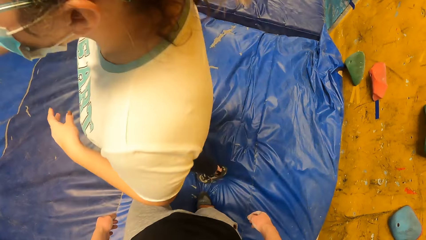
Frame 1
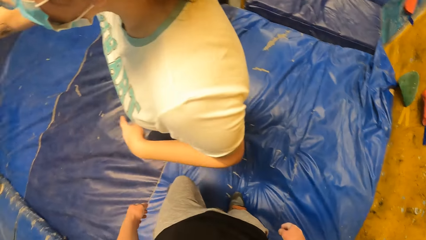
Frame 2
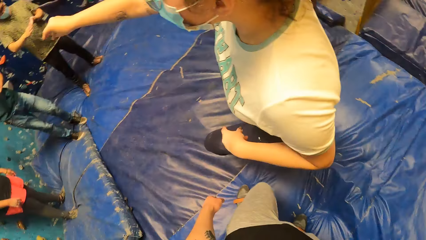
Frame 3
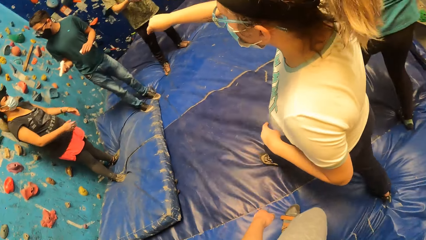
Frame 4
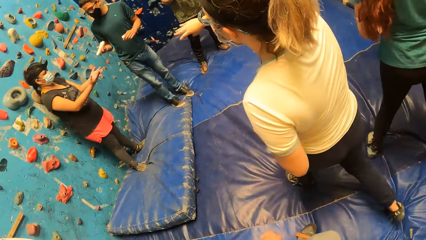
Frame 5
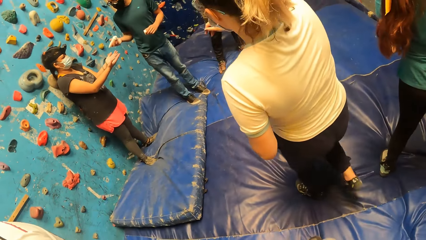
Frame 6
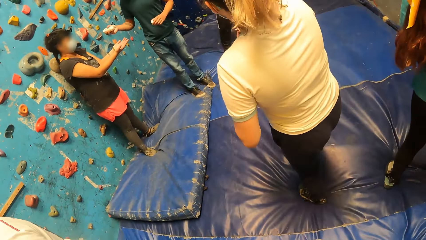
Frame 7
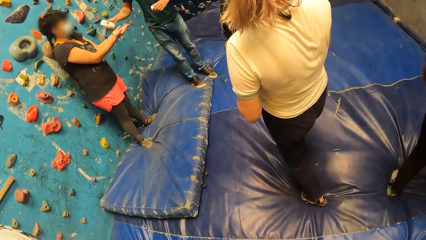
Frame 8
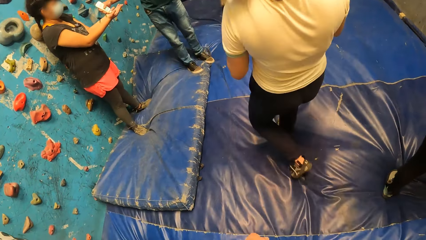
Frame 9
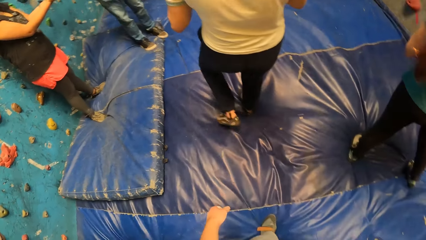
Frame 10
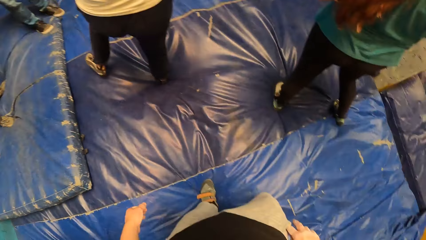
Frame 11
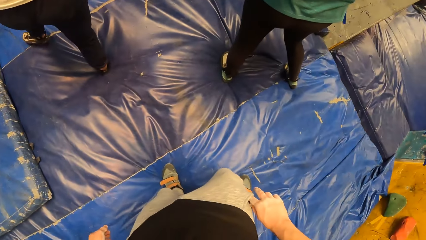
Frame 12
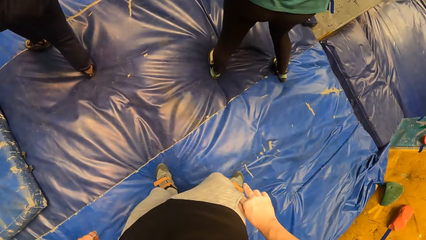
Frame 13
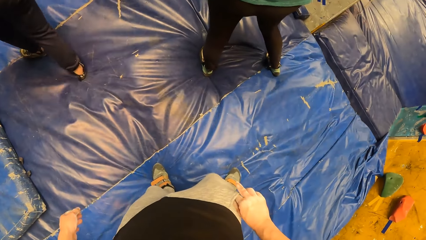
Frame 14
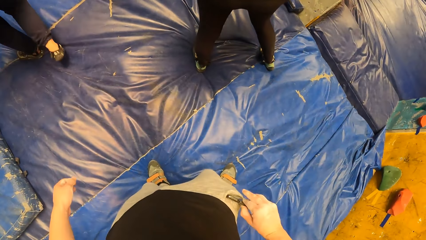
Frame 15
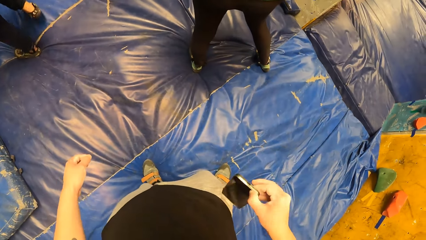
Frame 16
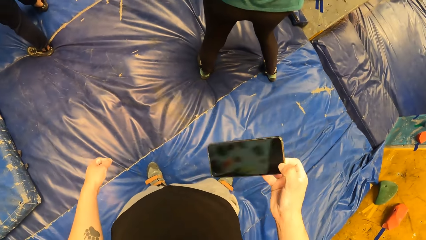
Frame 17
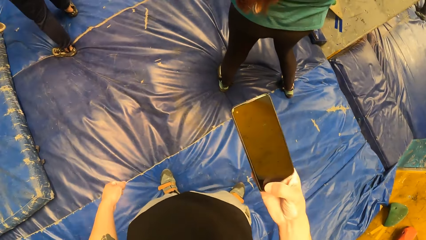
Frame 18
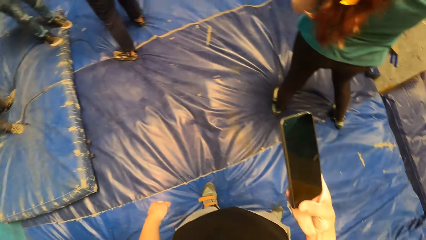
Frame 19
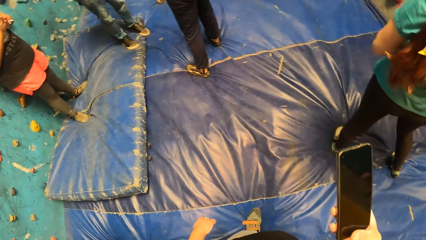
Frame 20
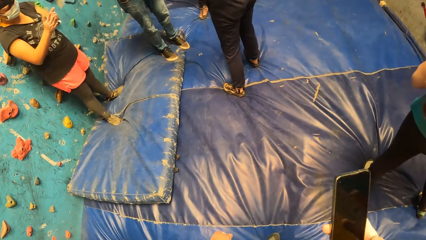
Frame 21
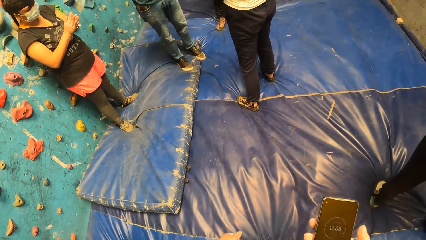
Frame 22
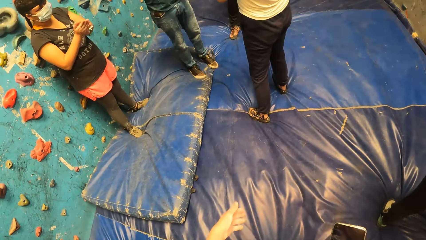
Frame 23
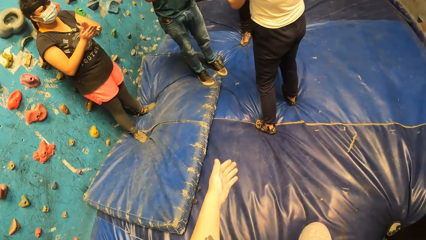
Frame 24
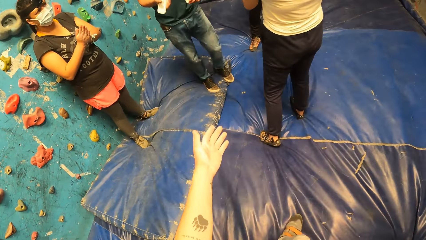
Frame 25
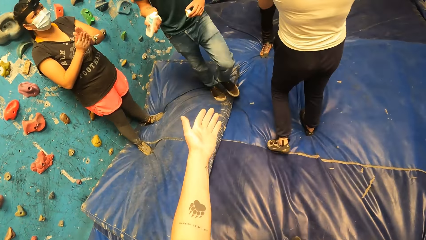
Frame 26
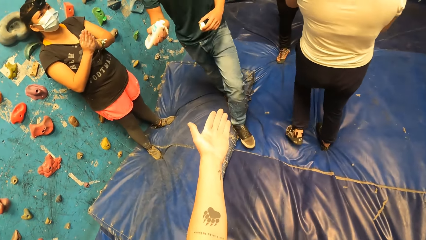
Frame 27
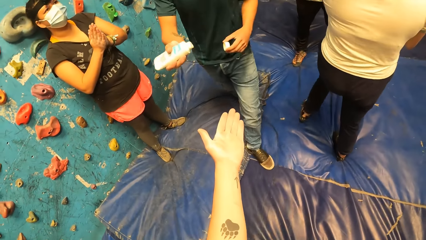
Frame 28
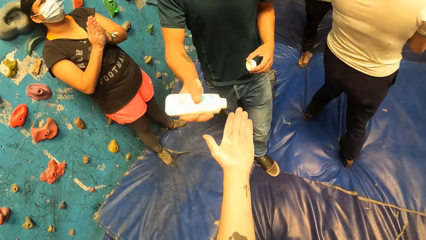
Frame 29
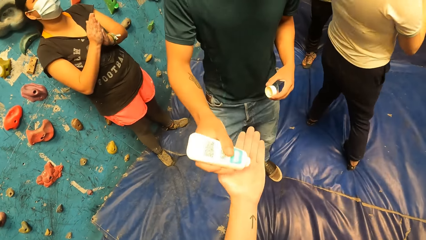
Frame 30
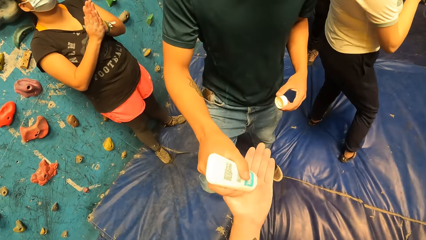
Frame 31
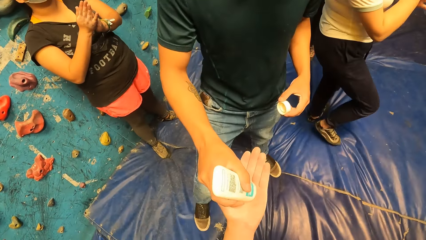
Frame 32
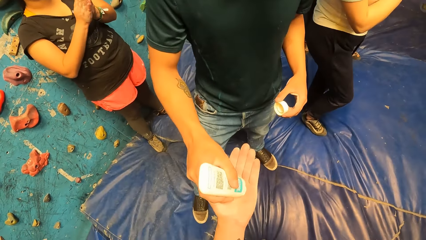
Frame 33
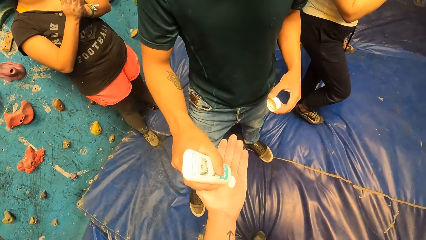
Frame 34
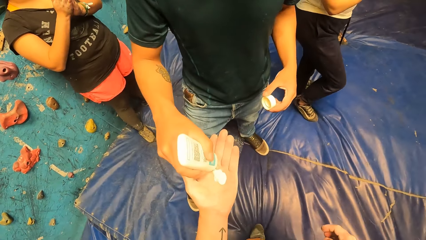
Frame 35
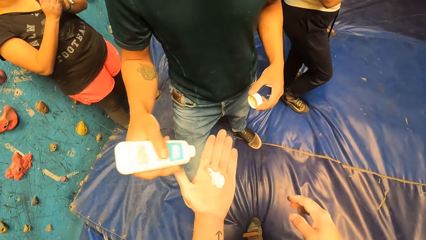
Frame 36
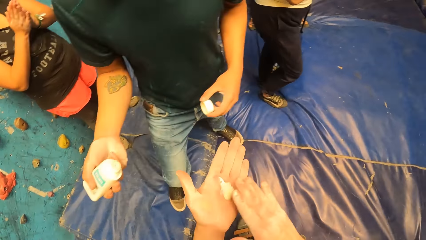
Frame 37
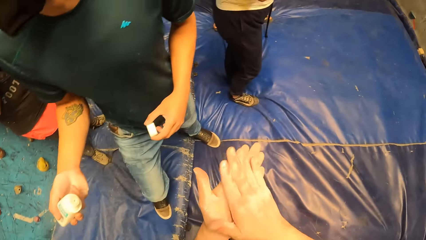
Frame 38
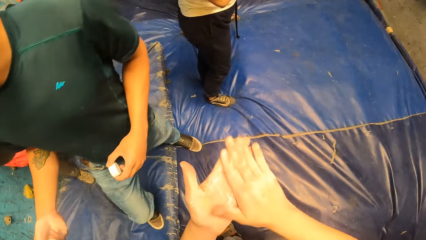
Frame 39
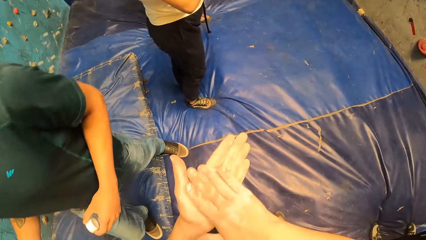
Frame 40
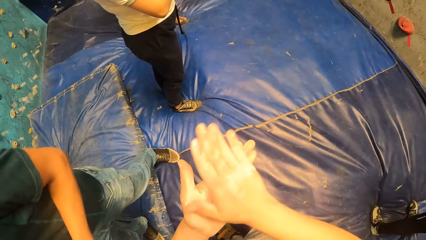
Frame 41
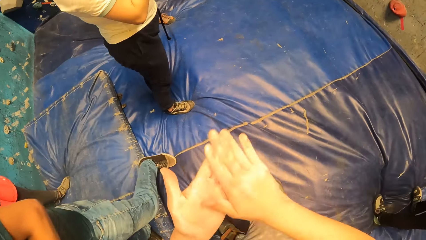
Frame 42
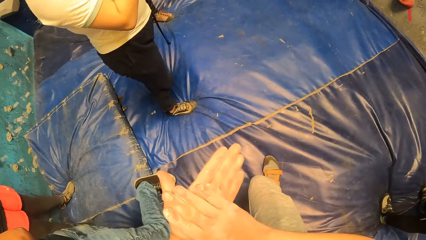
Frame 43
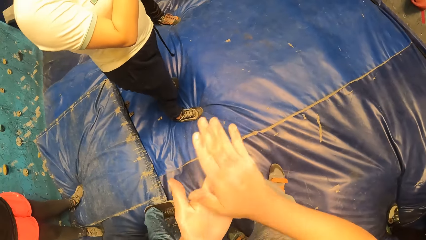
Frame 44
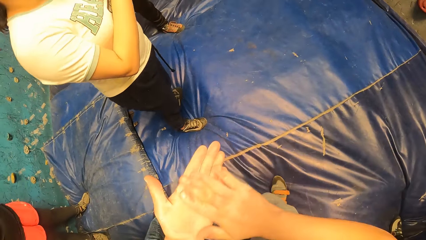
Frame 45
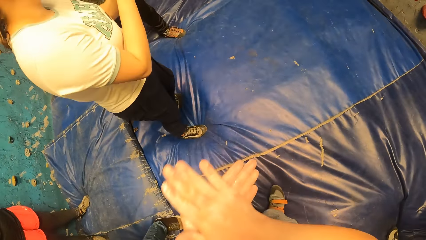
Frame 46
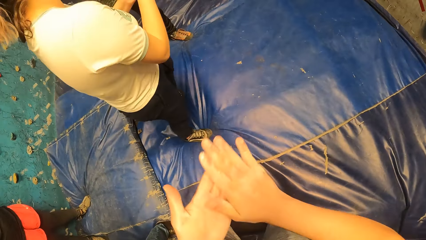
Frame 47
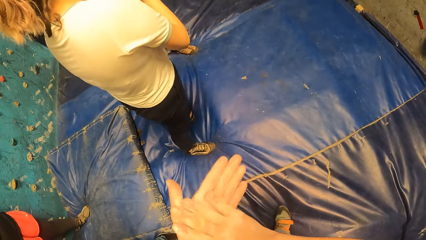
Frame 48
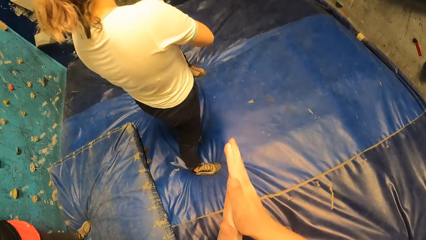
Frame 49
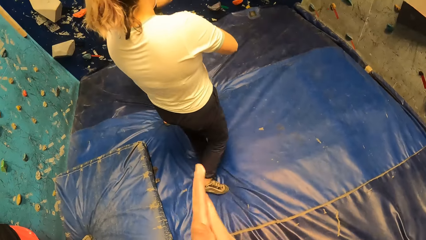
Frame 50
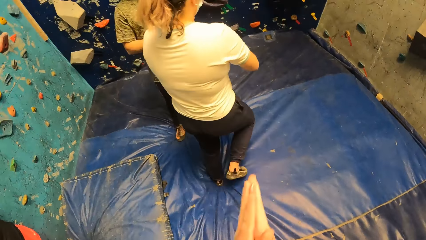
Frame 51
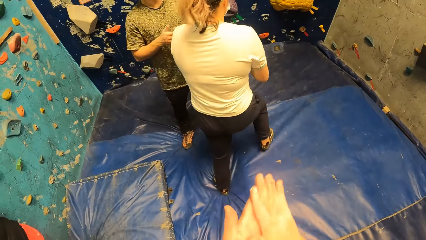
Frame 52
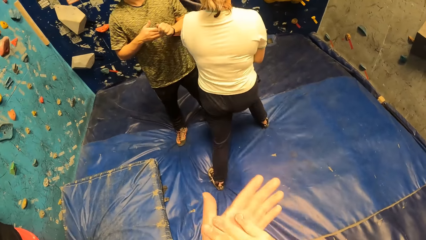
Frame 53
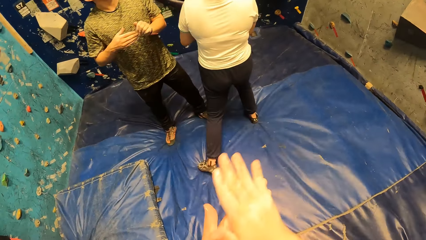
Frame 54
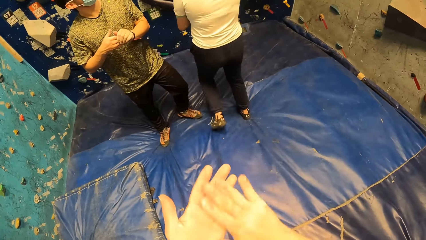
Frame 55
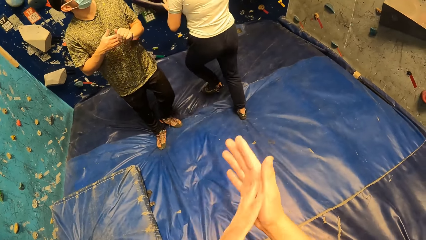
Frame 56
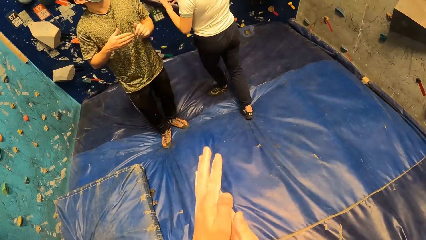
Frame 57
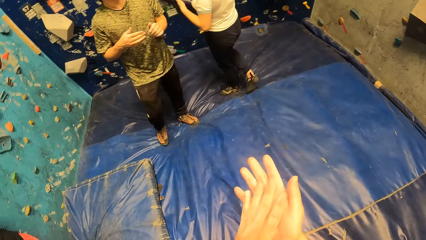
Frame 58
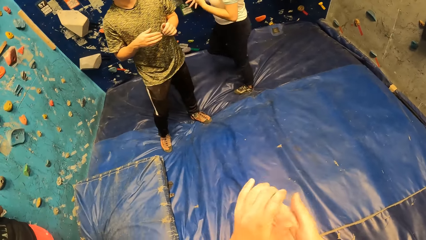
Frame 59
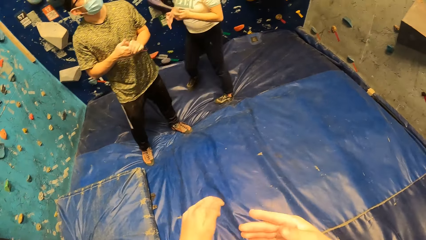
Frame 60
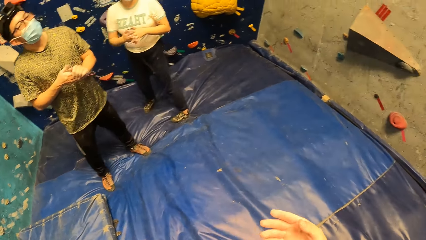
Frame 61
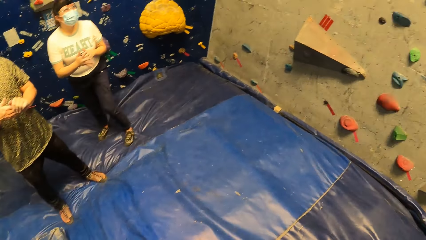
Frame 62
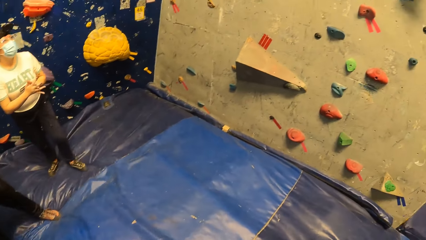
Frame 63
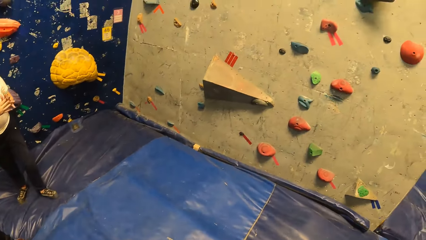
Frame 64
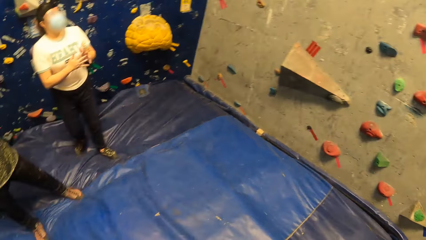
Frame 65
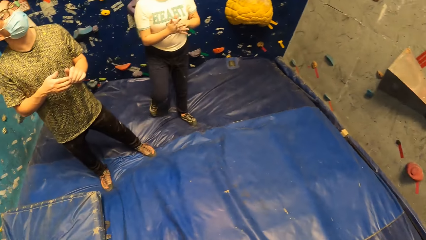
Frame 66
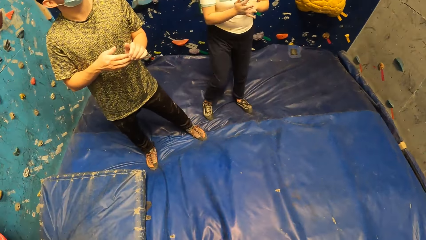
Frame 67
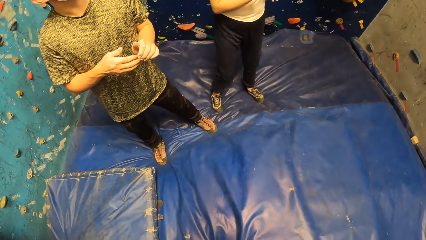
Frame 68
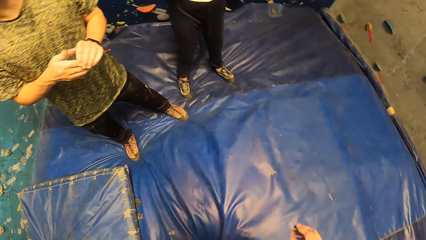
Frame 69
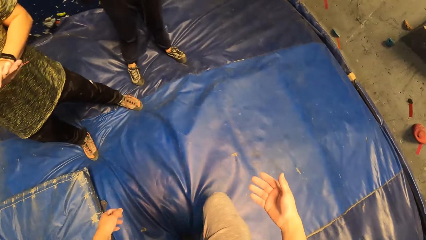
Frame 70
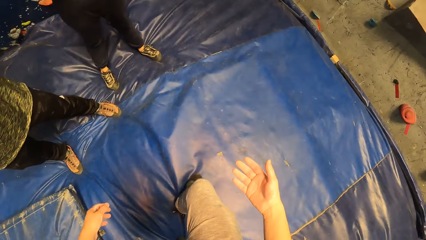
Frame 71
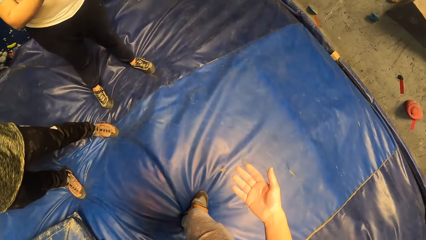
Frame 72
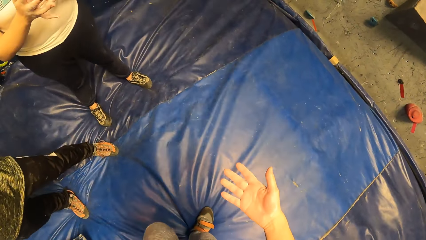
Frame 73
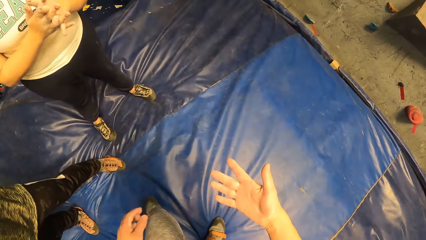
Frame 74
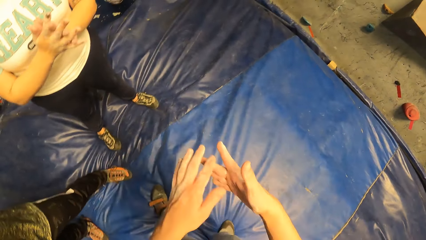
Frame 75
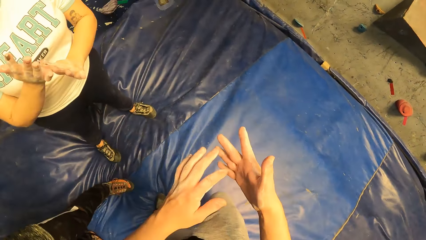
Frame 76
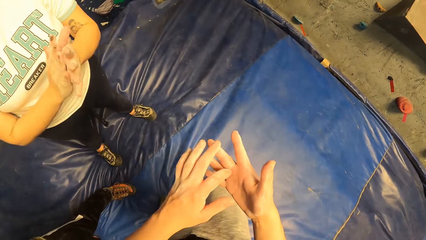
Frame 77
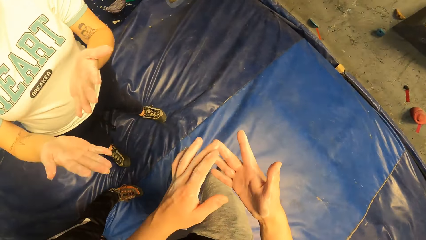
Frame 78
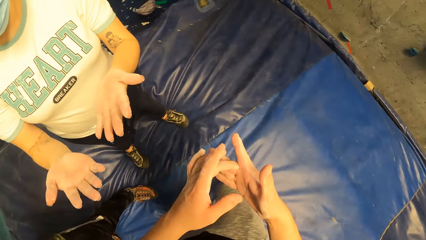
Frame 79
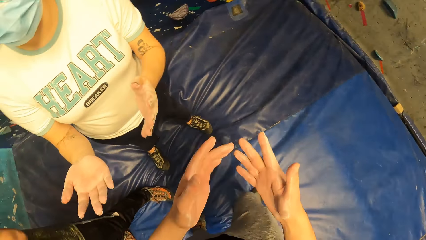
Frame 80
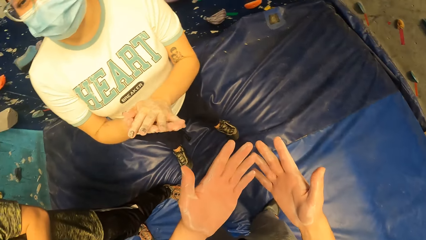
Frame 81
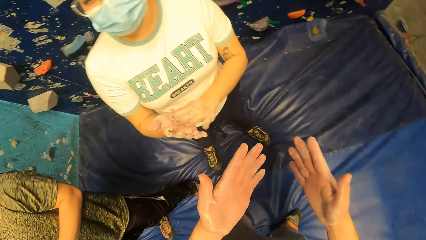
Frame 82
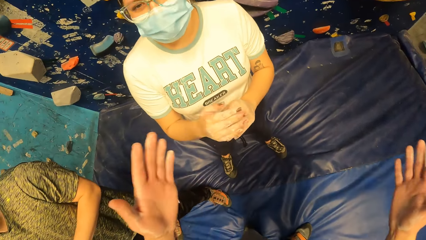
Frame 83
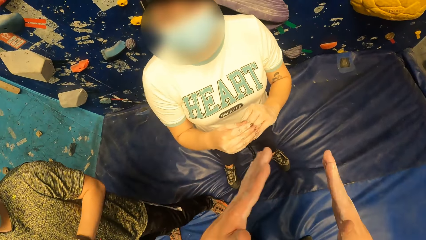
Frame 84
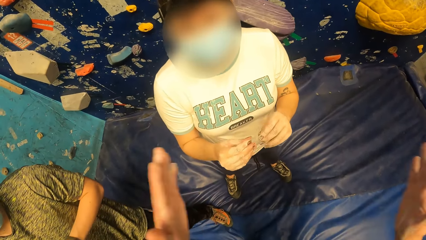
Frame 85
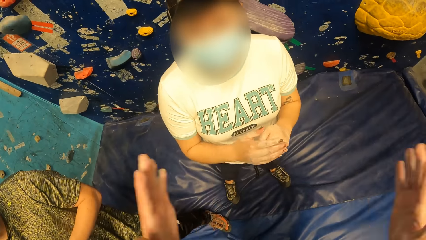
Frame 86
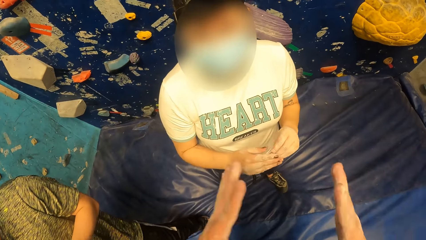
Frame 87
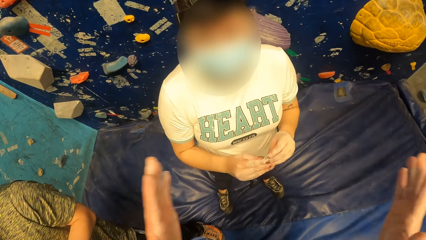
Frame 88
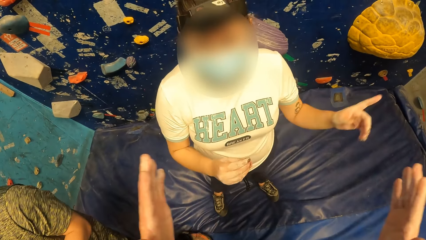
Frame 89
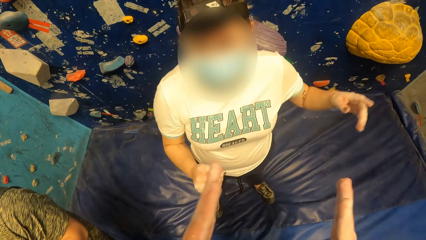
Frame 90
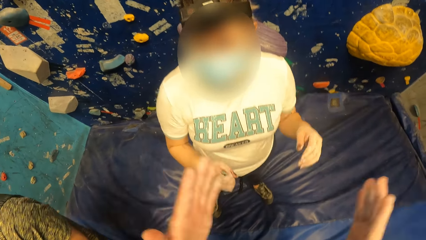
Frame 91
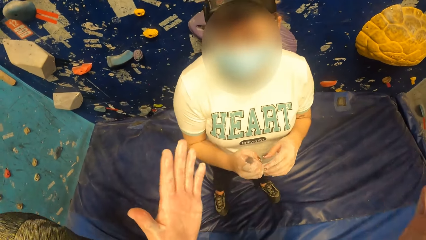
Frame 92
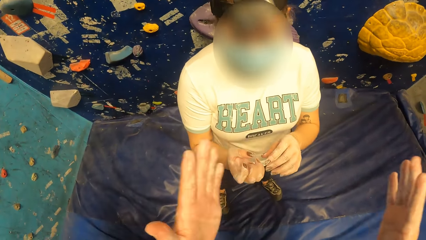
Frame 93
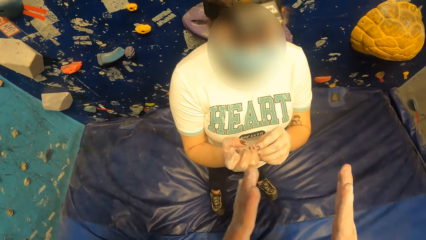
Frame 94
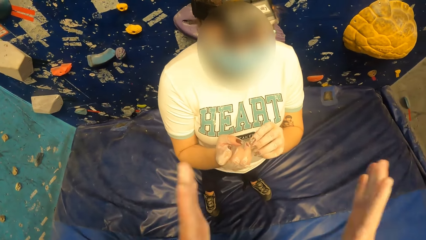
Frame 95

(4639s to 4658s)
A lady steps forward. The camera wearer picks the phone from his pocket. He uses the phone. He steps forward. He stretches his hand. A man puts the oil on the hand. The camera wearer rubs the oil on the hands. The lady steps forward. The camera wearer looks around. He checks his hand. He steps forward. He rubs his hand. He moves the hands. He shakes his hand. He converses with the lady.
